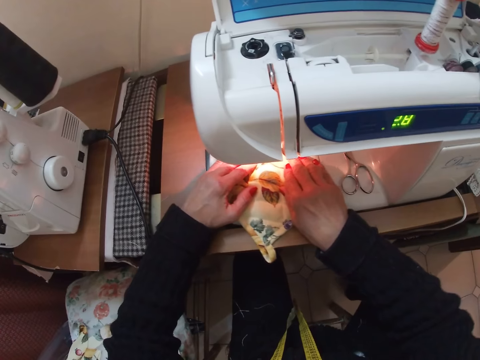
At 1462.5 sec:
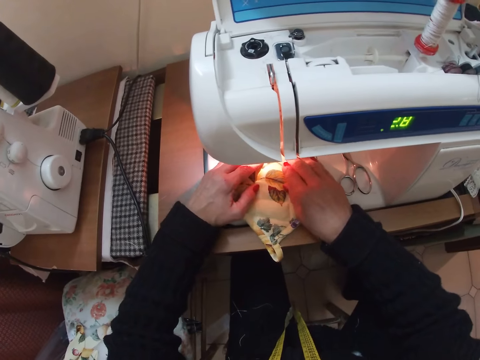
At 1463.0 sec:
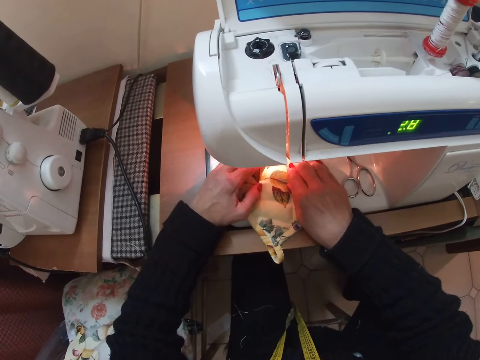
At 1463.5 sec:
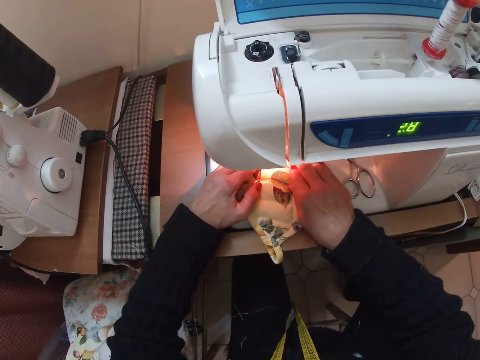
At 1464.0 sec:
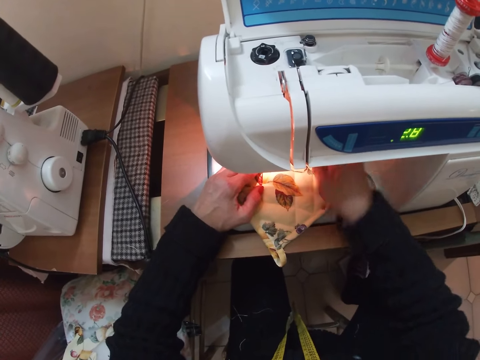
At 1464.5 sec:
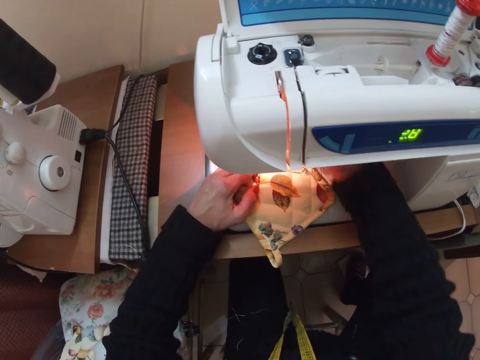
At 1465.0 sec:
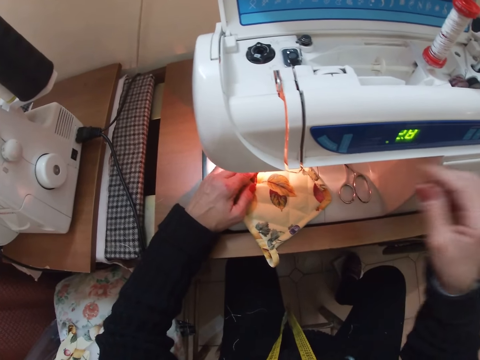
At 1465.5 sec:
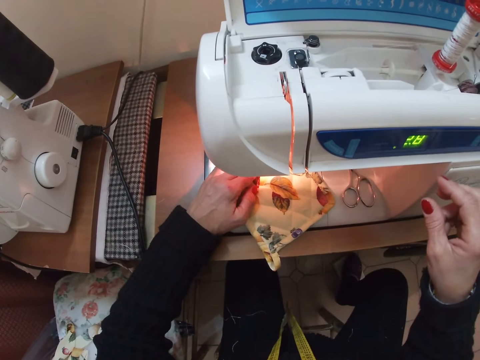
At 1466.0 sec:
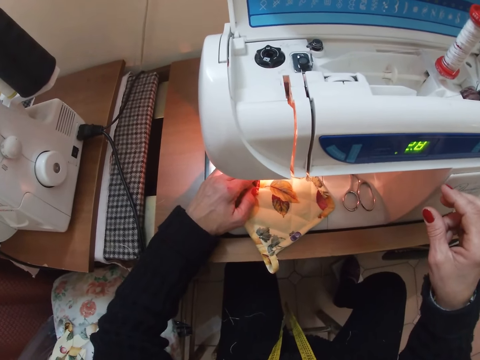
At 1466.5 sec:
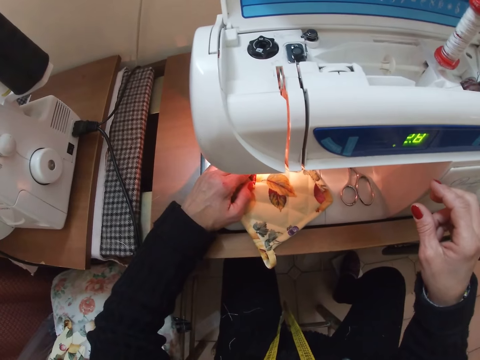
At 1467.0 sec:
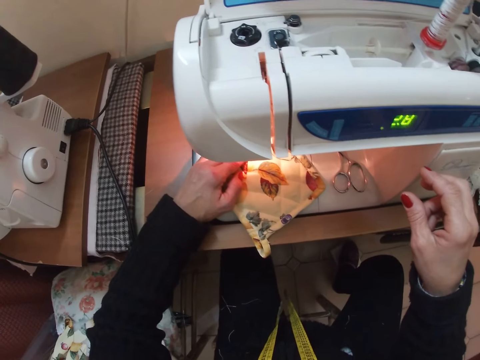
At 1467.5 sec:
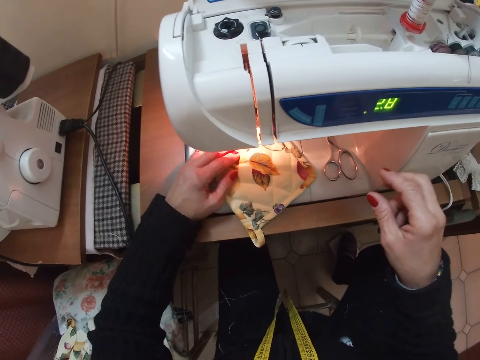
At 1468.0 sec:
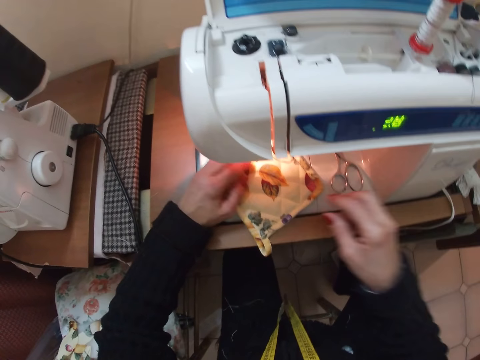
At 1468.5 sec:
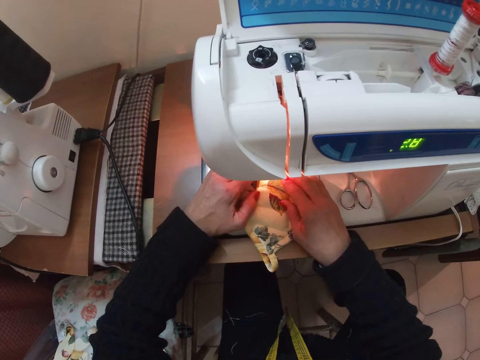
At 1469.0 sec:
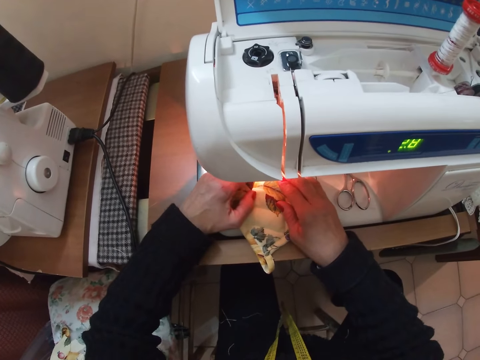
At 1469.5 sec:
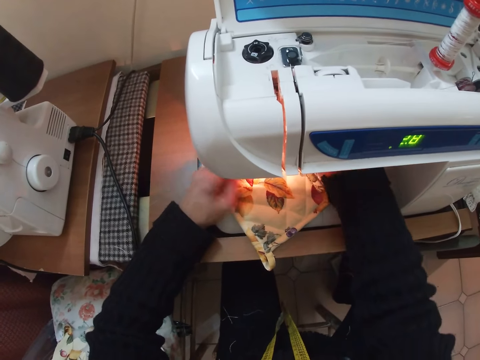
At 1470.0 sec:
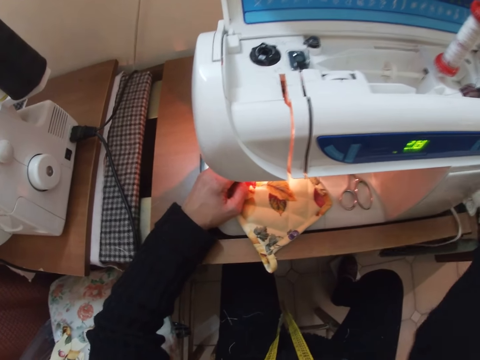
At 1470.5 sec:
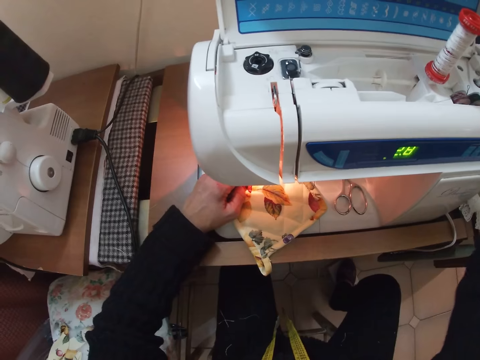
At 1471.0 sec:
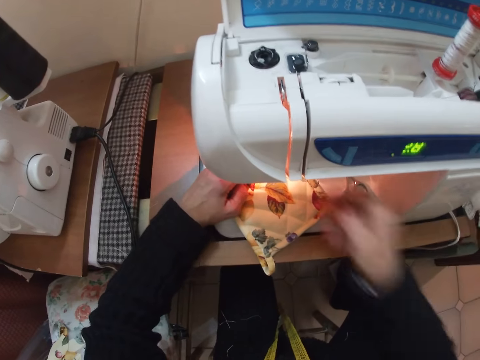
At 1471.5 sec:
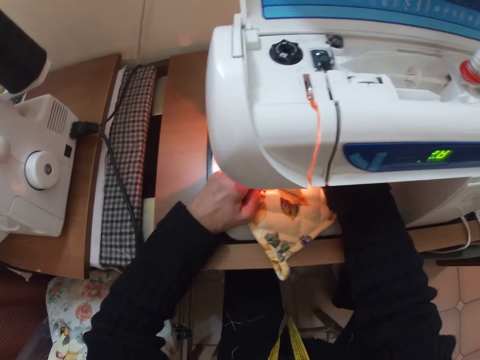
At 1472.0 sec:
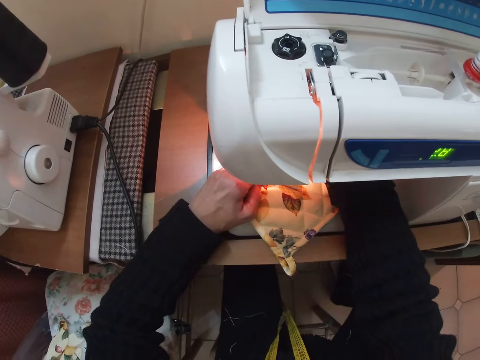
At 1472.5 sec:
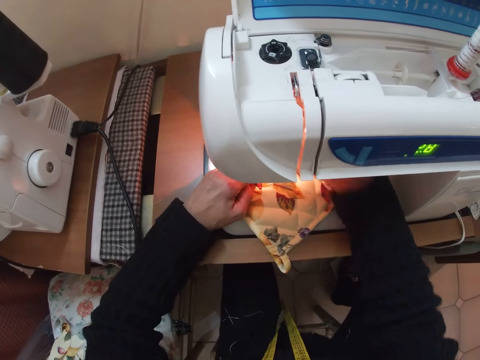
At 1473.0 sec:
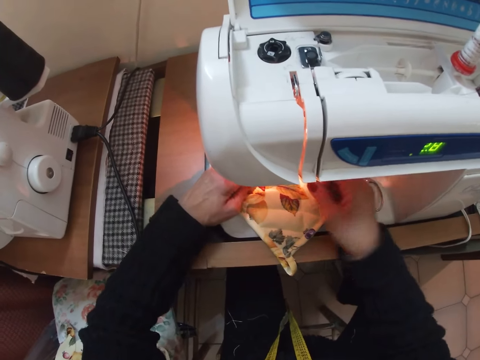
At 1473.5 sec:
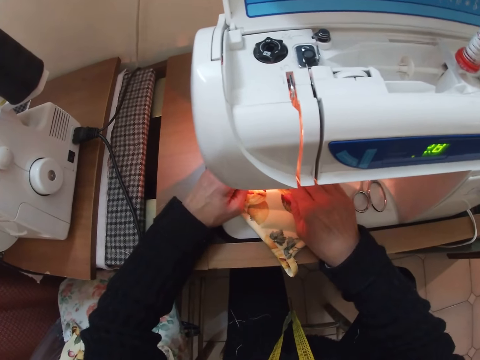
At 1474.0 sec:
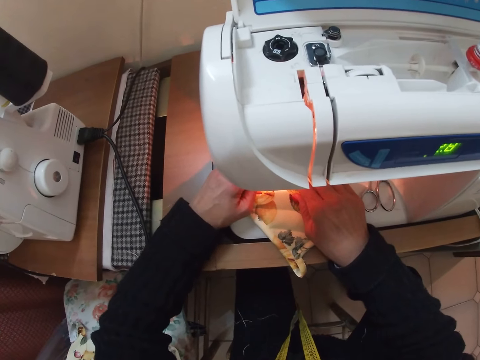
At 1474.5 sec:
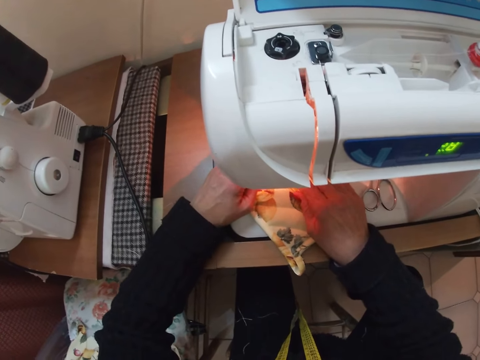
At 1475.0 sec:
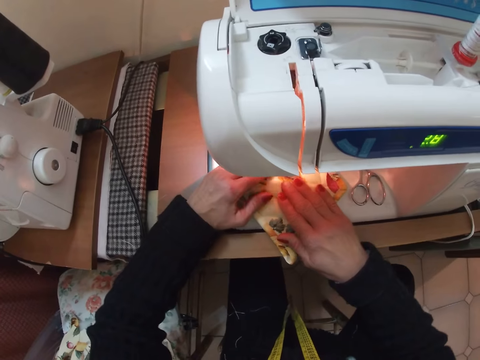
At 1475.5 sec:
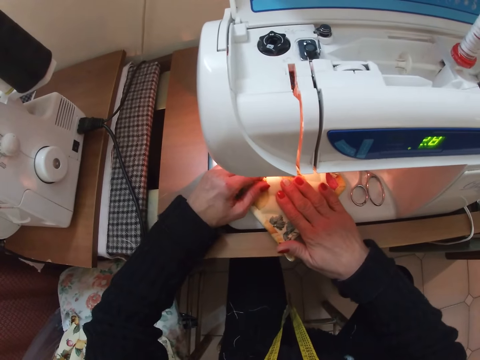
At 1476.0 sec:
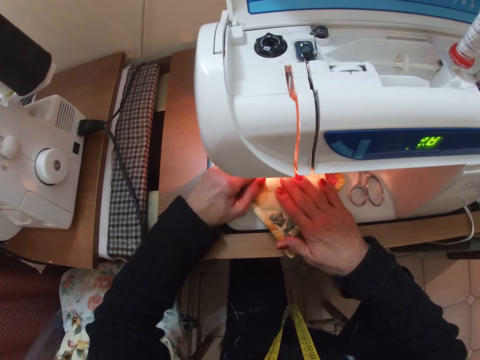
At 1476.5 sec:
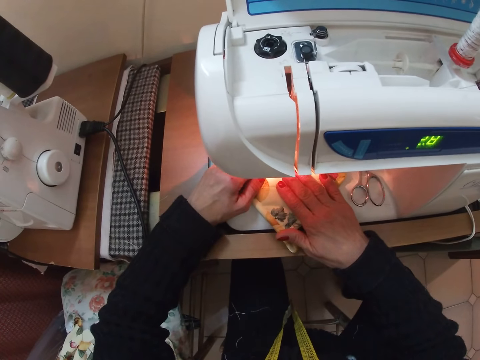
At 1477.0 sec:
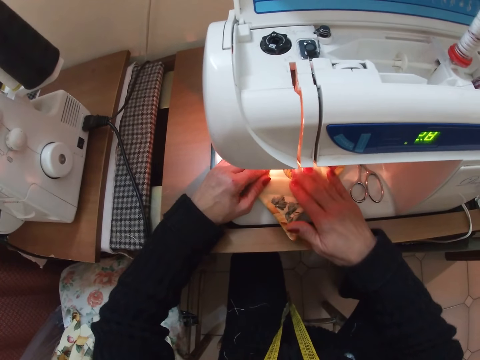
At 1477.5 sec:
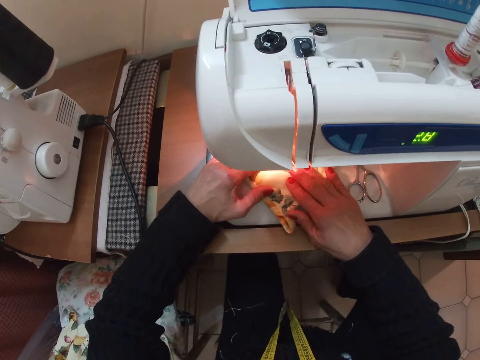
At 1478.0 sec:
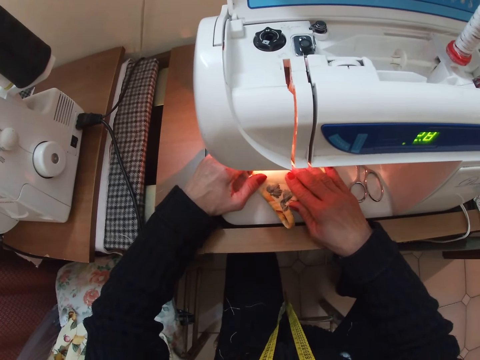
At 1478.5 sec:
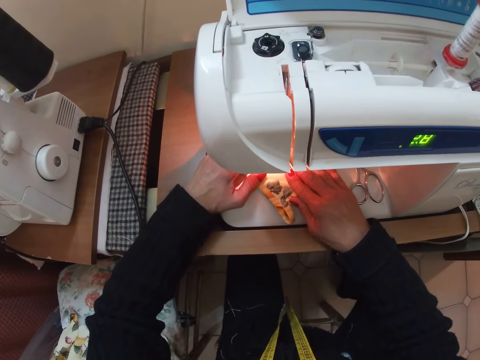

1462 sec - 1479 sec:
The camera wearer adjusts the cloth on the sewing machine with her hands. She sews the cloth with the sewing machine. She adjusts the cloth with her hands. She adjusts a part of the sewing machine with her right hand. She adjusts the cloth with her hands. She sews the cloth with the sewing machine.

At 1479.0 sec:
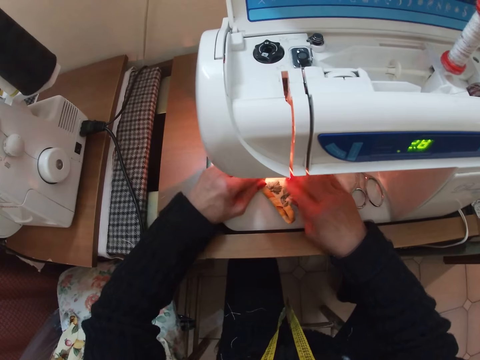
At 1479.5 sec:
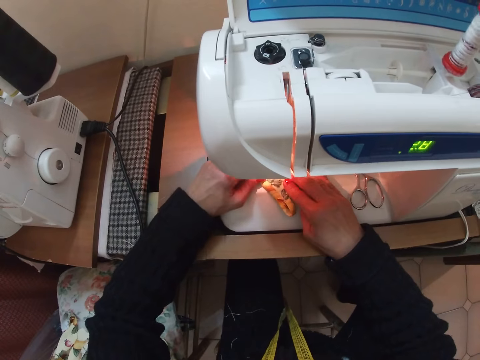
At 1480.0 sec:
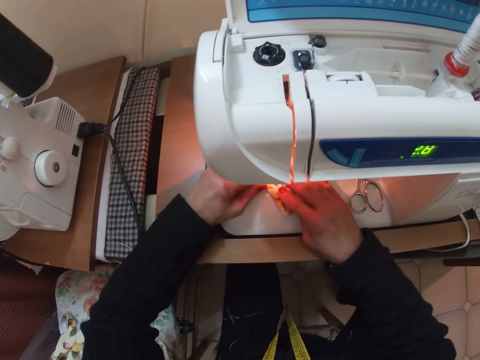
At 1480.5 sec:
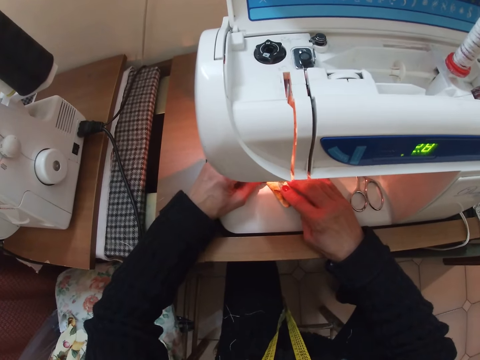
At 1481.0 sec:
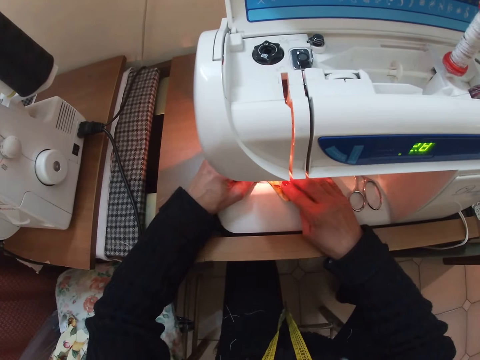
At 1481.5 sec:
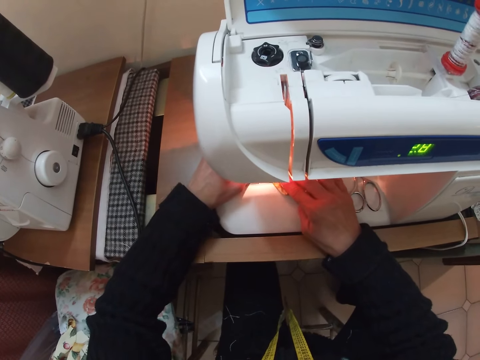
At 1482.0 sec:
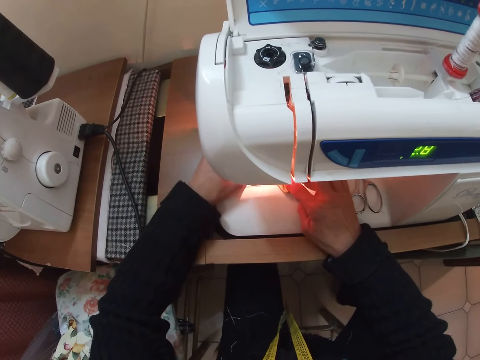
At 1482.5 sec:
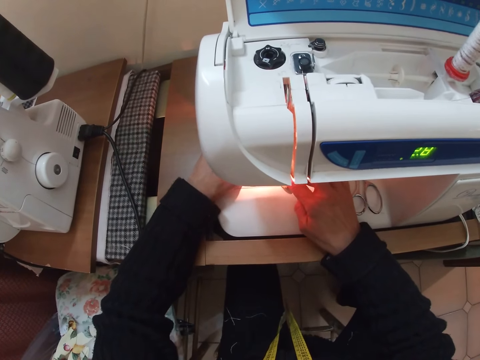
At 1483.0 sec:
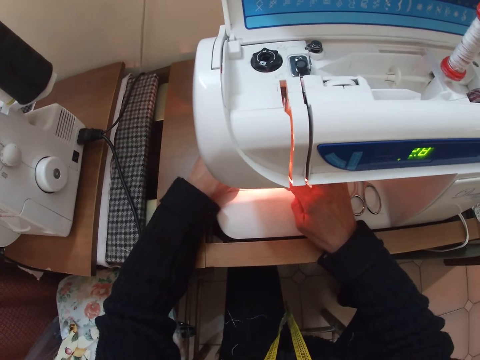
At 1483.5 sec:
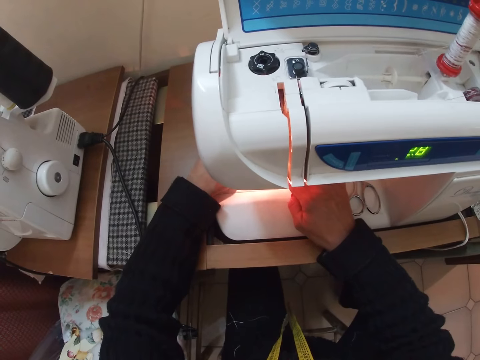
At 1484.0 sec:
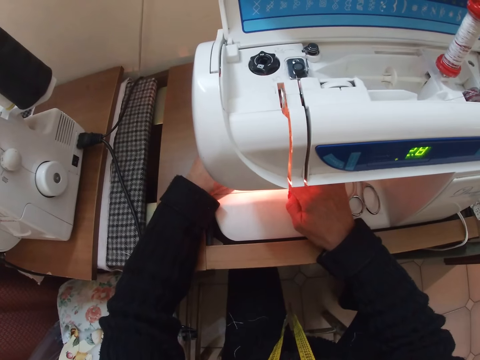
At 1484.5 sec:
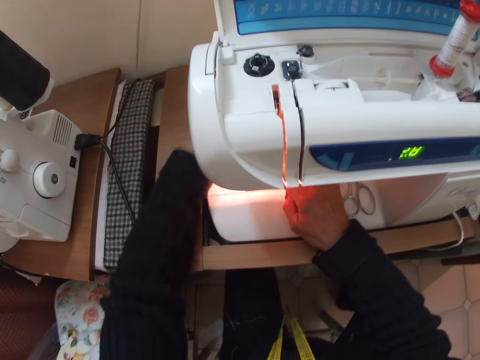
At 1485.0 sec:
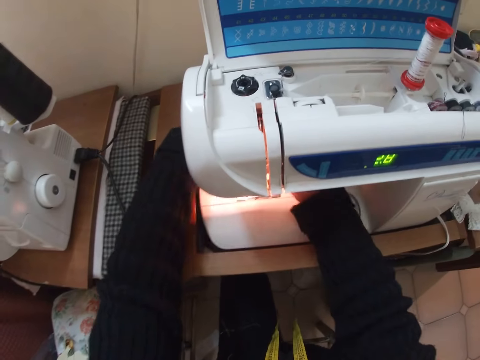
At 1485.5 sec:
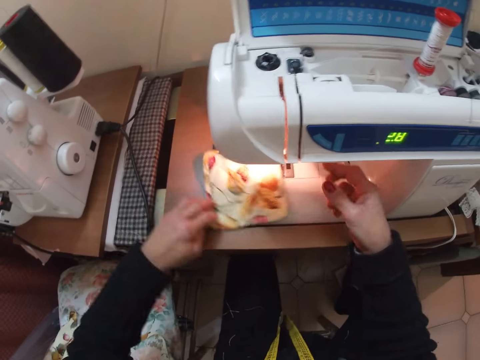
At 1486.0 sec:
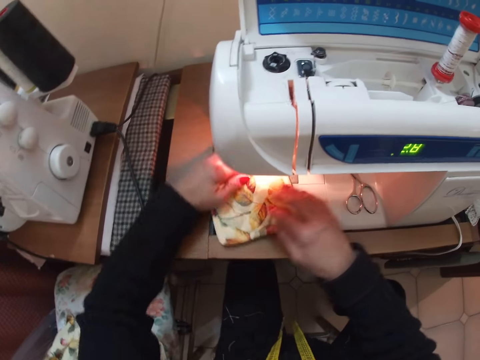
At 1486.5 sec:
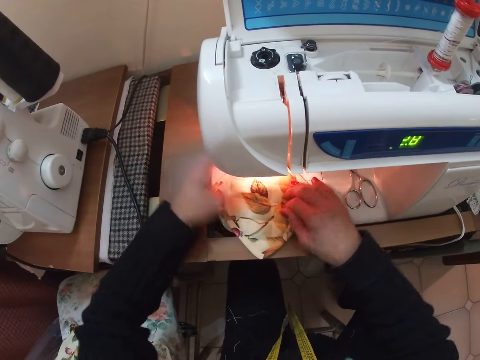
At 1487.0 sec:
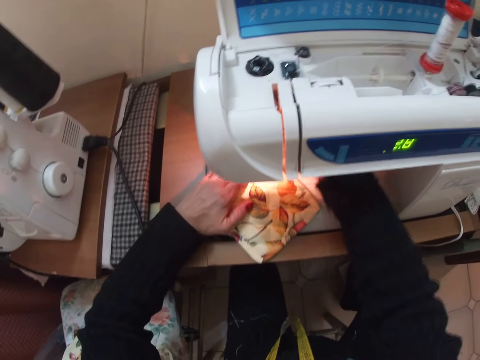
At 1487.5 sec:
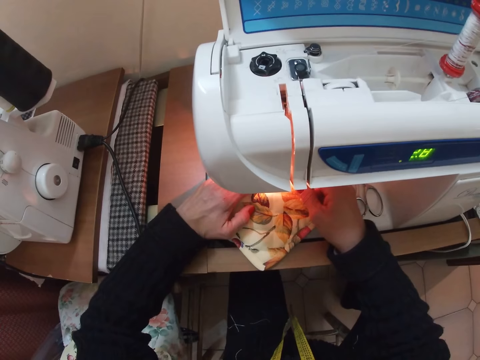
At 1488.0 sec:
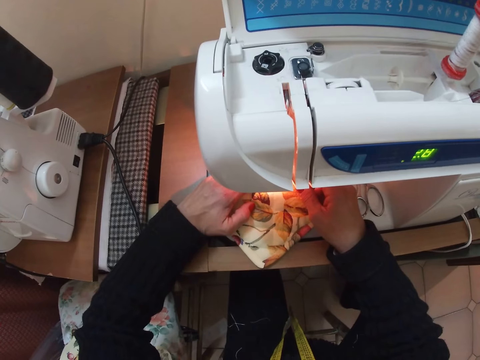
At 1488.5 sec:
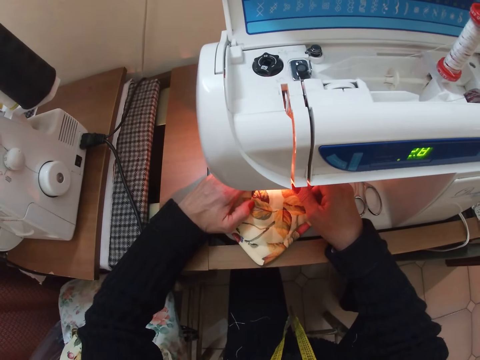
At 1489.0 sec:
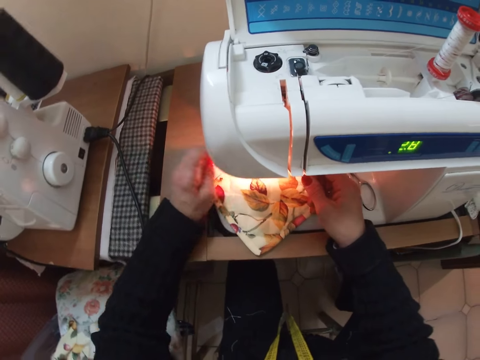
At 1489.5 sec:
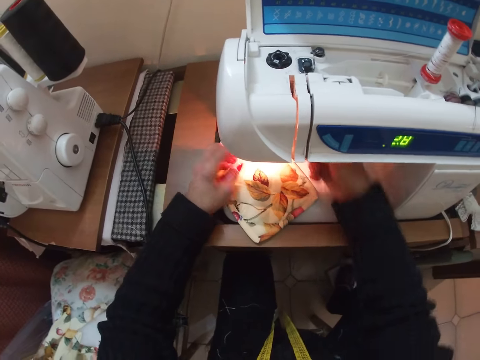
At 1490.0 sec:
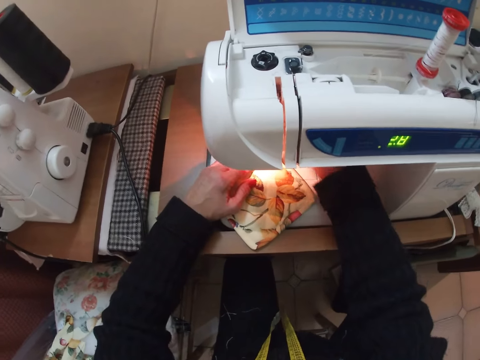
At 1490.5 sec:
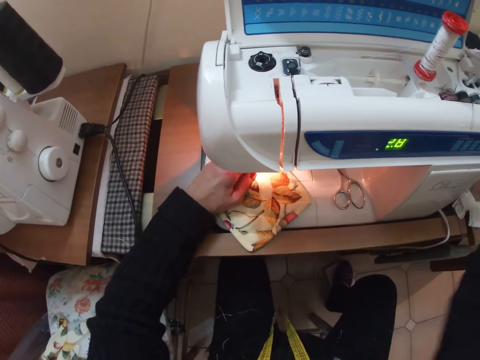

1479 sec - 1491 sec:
The camera wearer adjusts the cloth with her hands. She rotates the piece of cloth. She sews the piece of cloth with the sewing machine. She adjusts the cloth with her hands.
